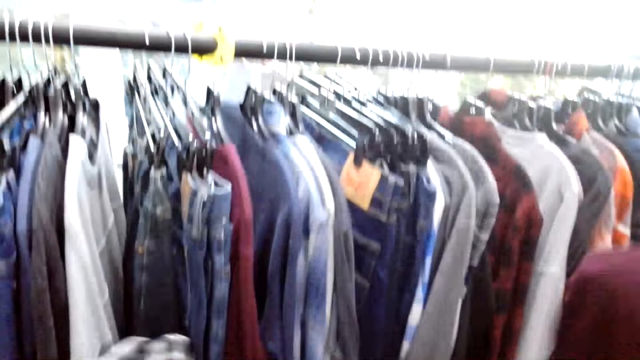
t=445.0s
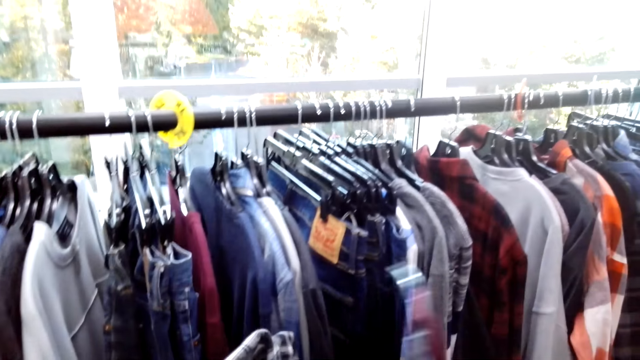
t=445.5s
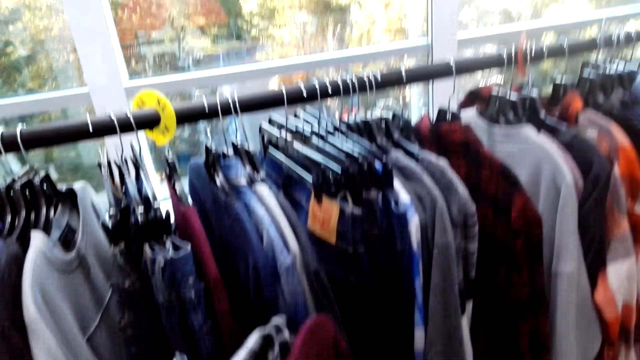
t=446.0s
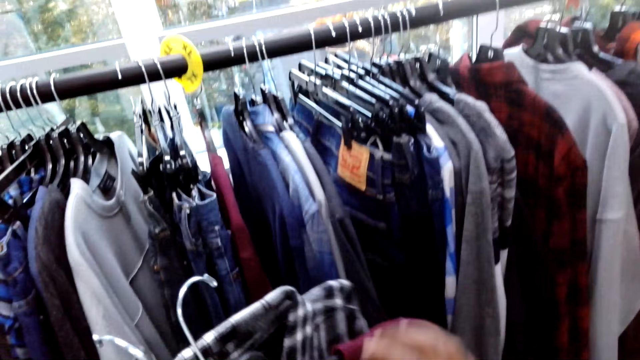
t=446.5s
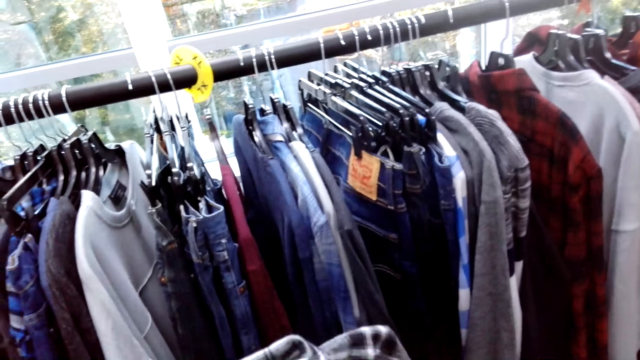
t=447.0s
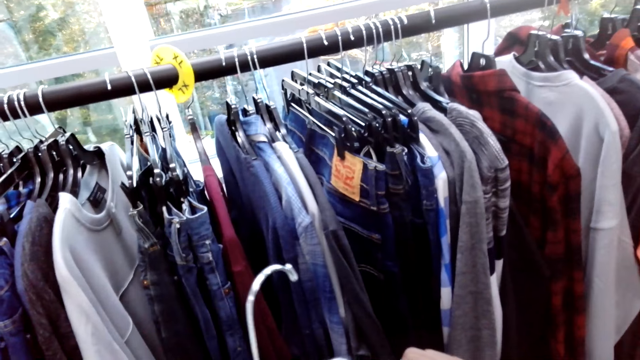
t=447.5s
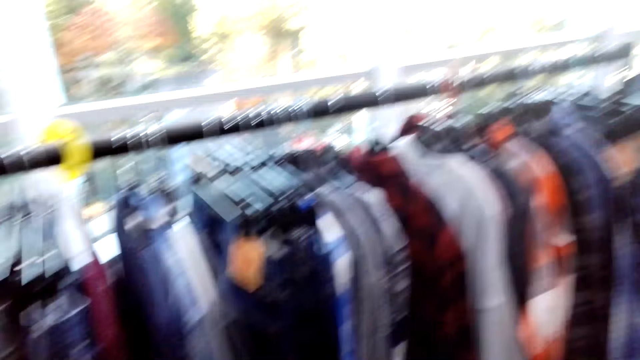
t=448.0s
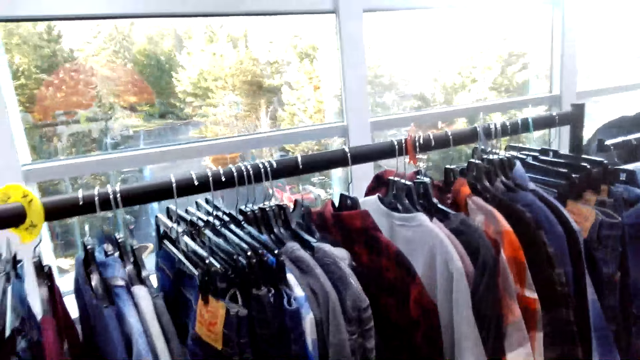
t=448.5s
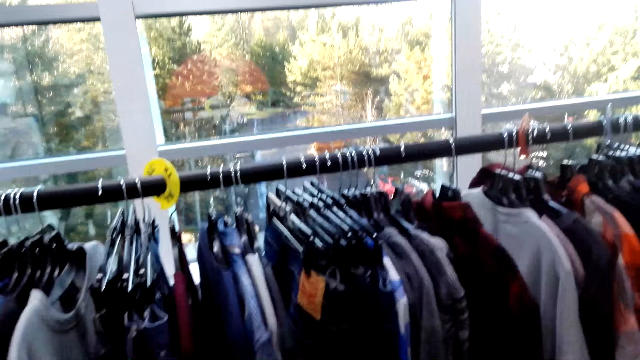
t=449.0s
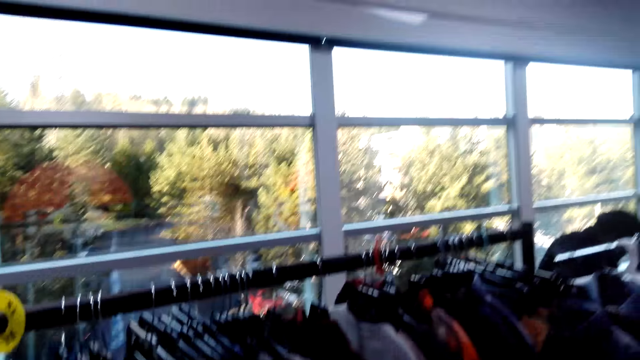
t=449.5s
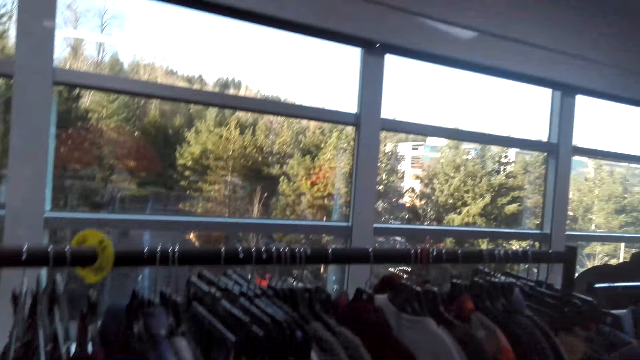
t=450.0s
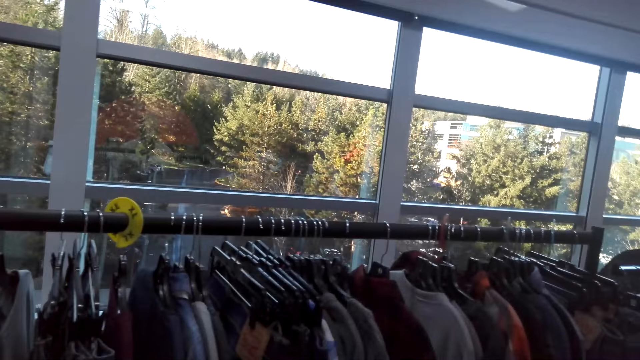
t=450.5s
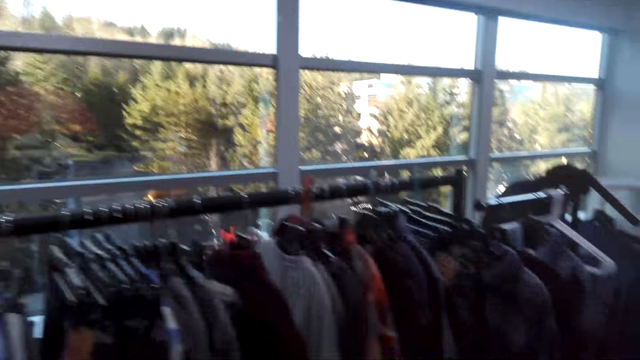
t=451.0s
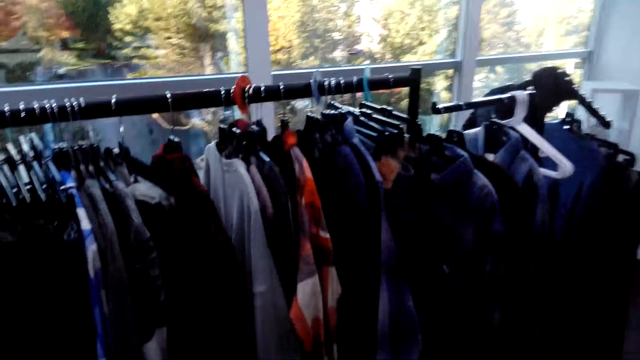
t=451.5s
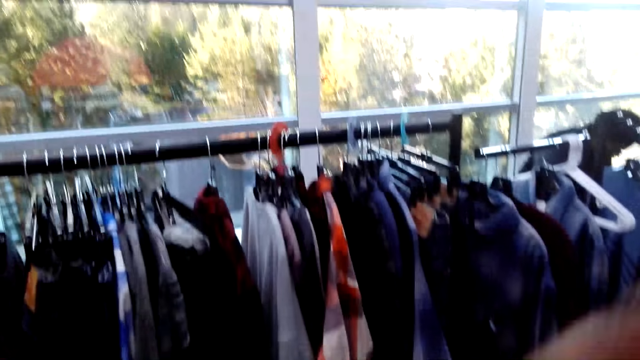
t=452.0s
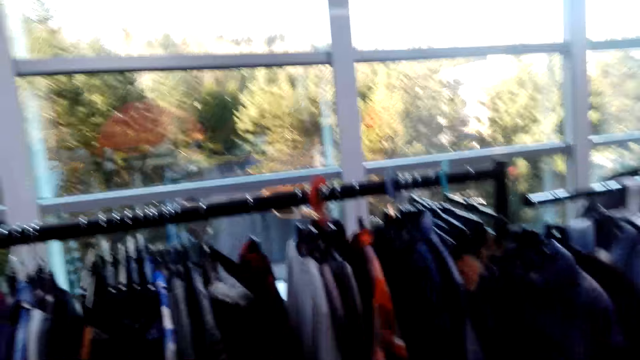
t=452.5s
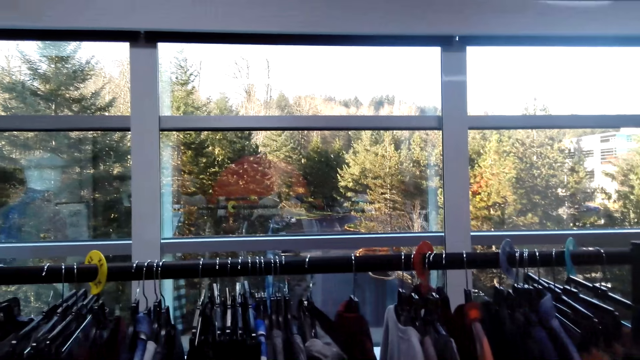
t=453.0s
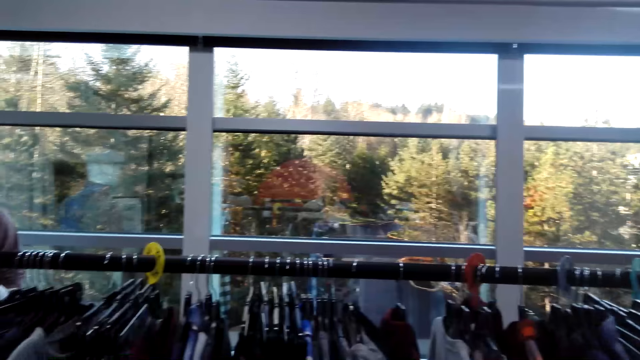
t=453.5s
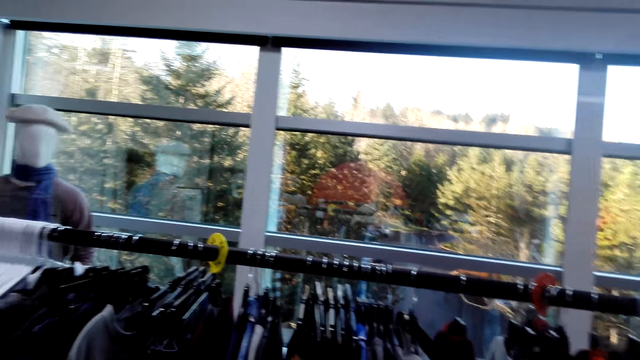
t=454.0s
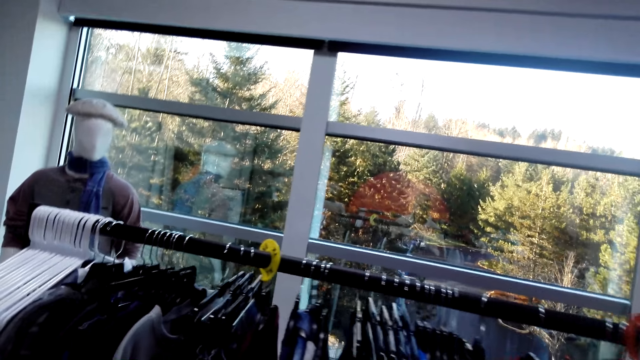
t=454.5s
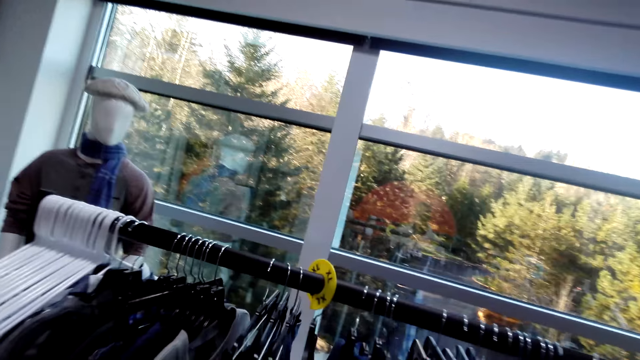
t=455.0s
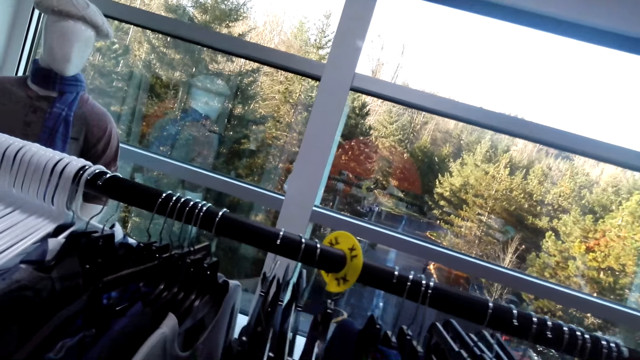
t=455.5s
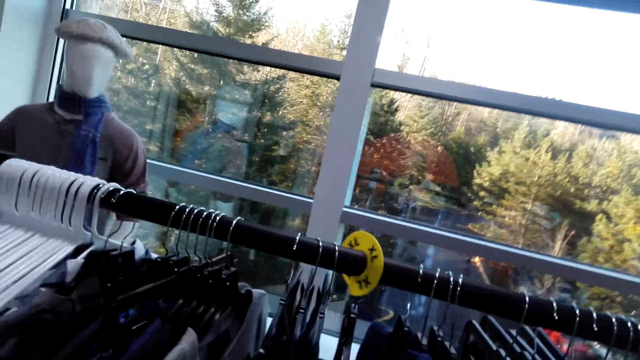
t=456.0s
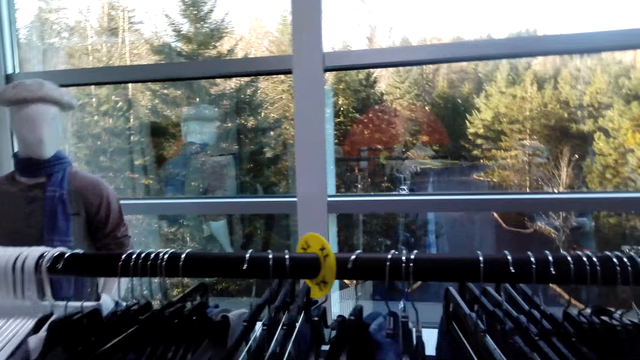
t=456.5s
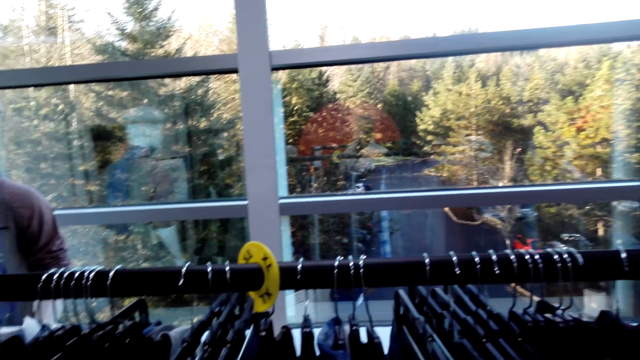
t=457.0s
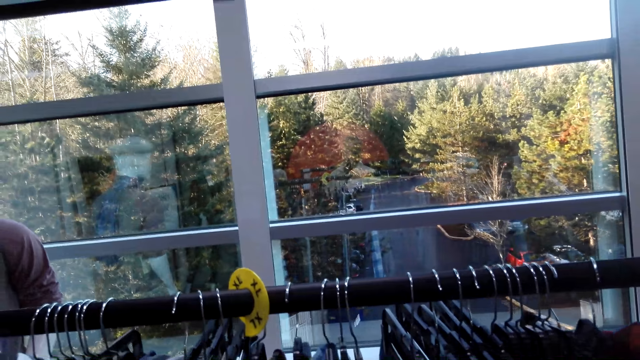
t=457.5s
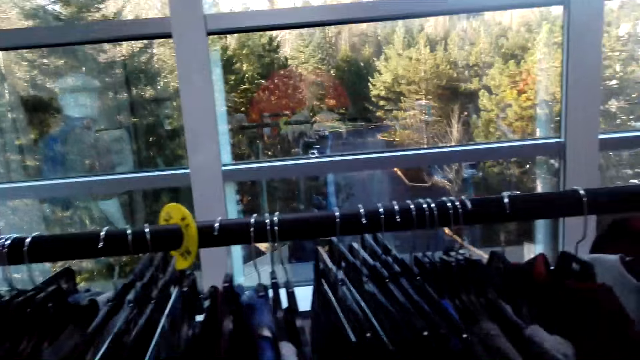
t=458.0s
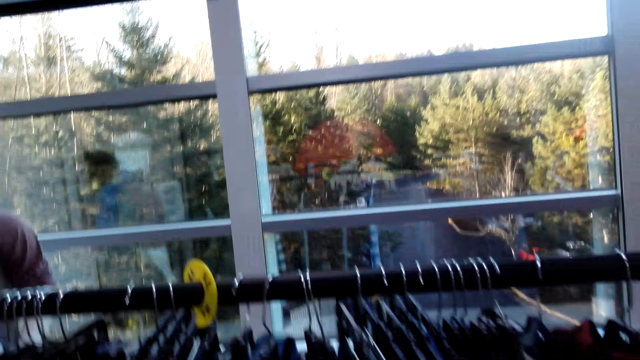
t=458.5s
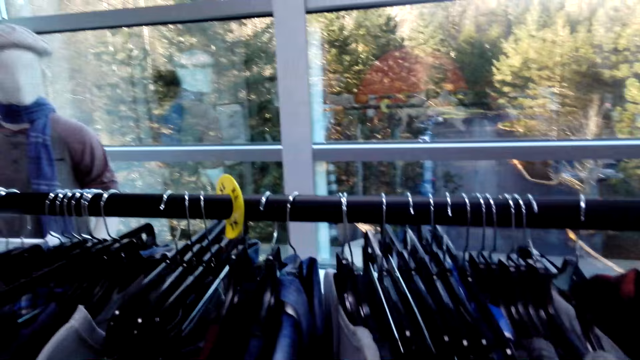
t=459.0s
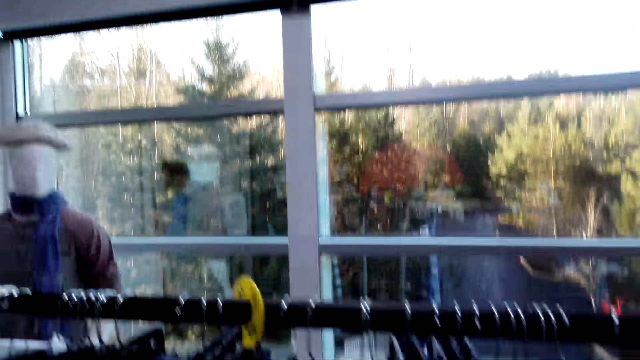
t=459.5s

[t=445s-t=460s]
The camera wearer looks around. They move forward.

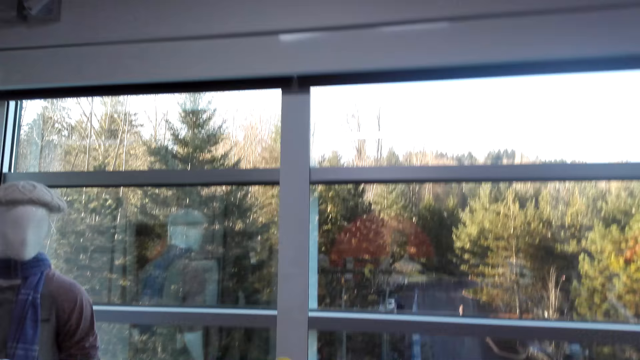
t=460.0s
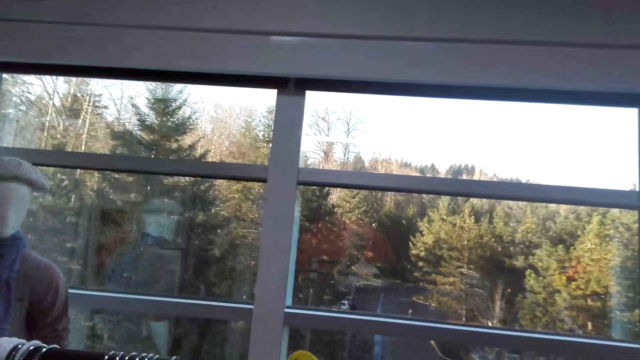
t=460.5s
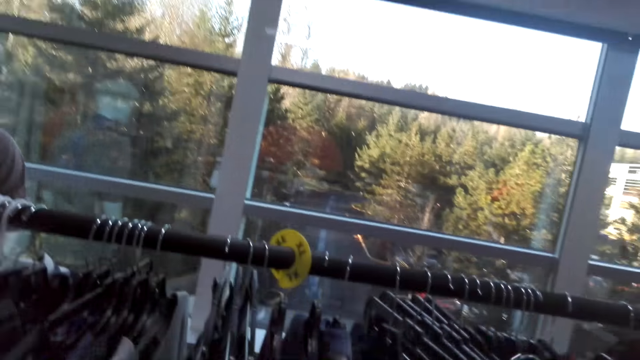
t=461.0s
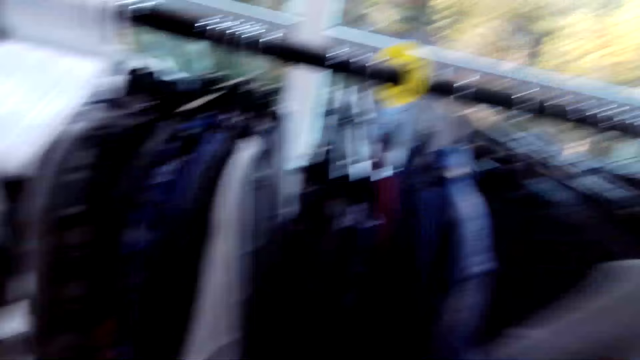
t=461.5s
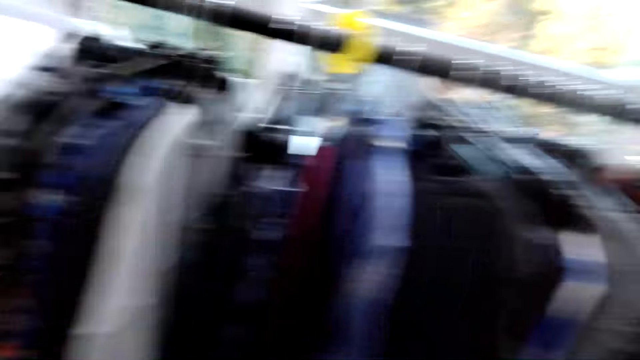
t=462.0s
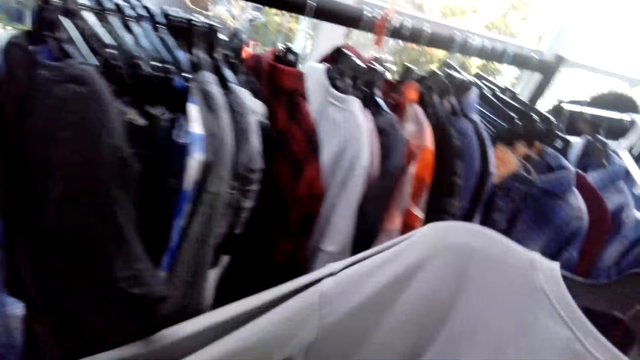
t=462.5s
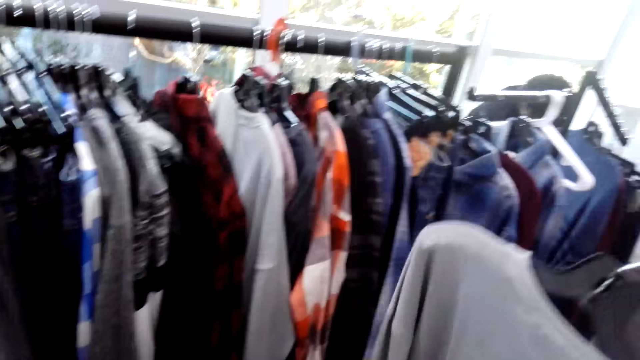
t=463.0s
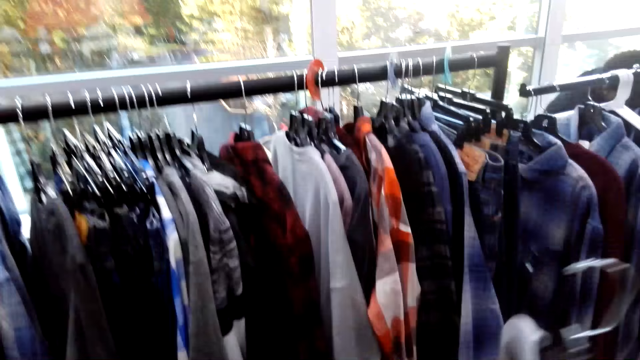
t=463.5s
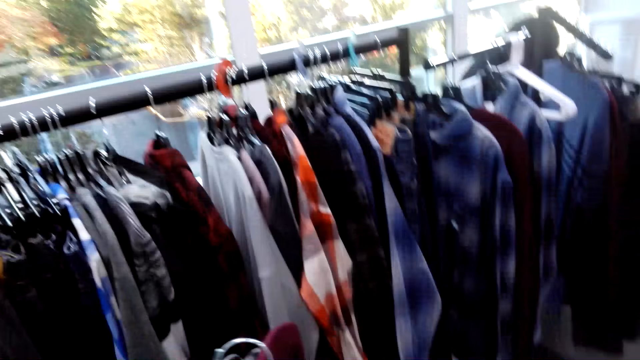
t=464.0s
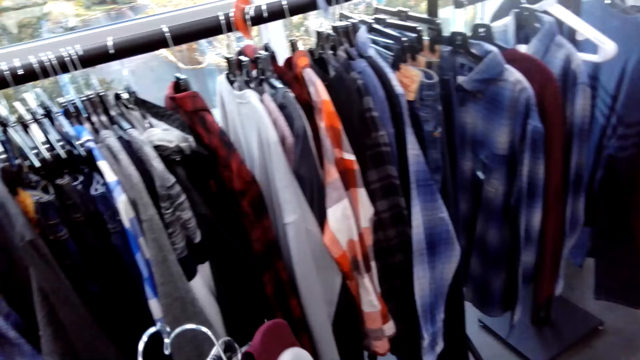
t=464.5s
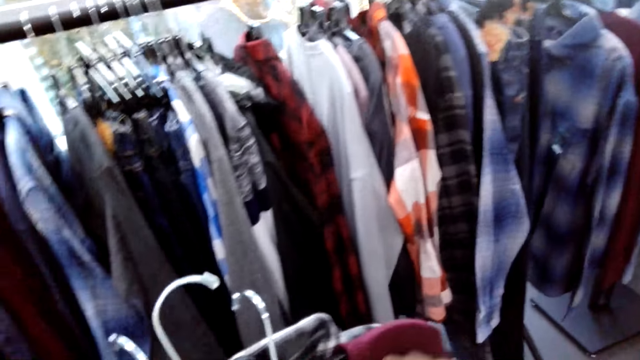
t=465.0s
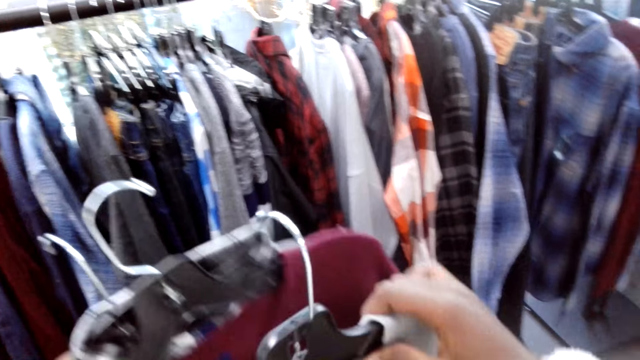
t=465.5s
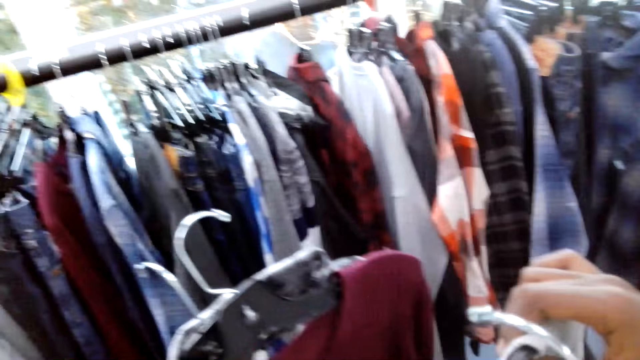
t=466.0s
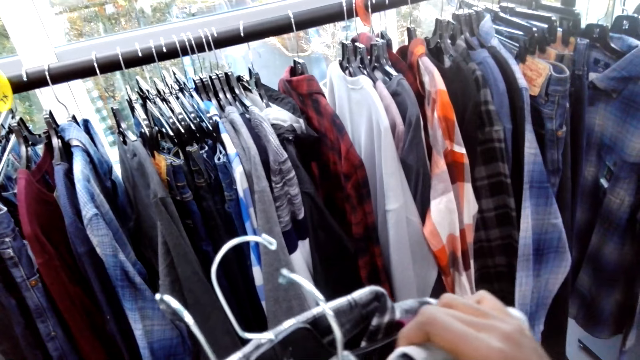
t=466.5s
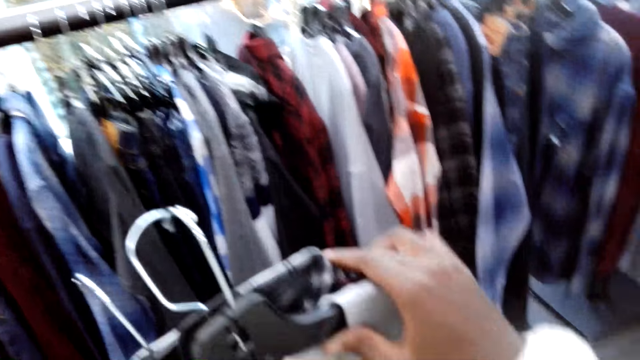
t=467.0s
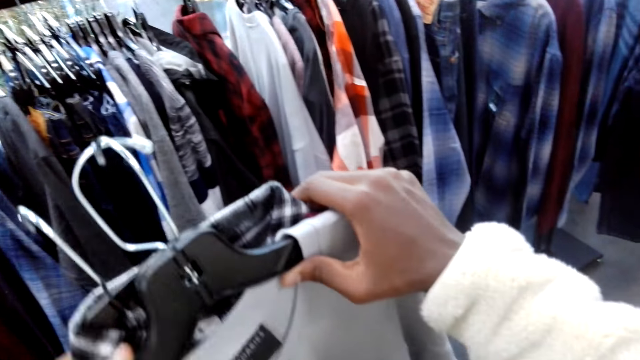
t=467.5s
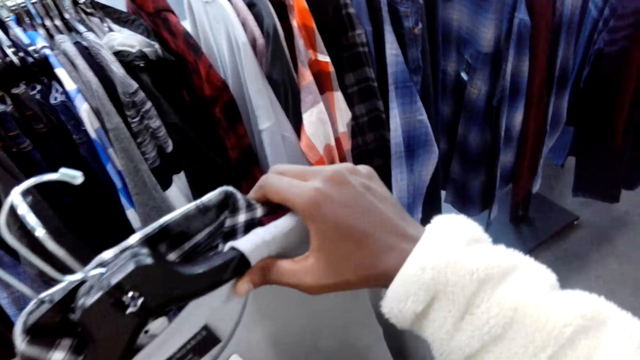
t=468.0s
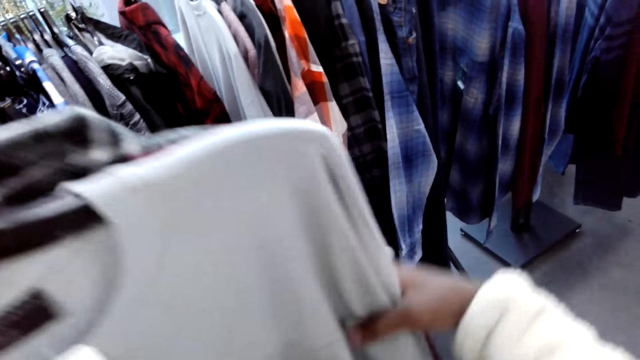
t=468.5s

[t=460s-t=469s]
The camera wearer picks up clothing. They hold the clothing.
